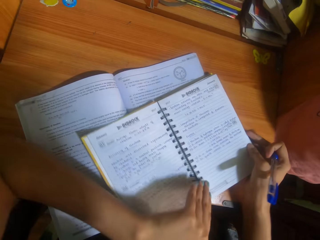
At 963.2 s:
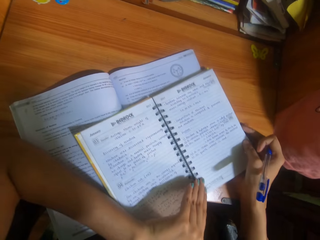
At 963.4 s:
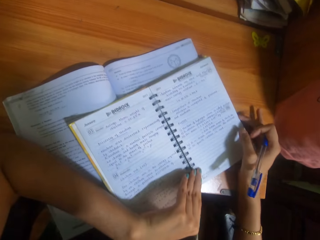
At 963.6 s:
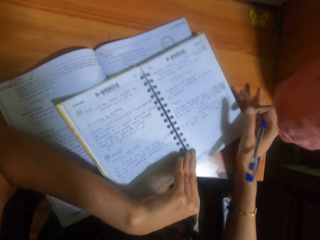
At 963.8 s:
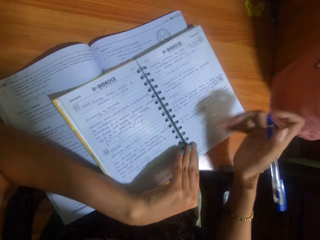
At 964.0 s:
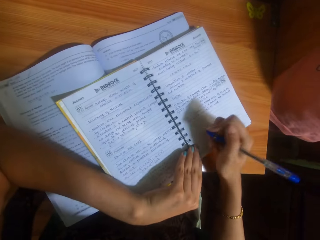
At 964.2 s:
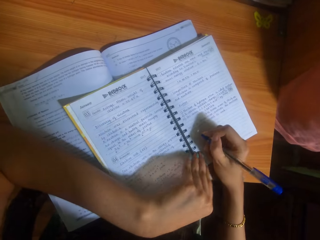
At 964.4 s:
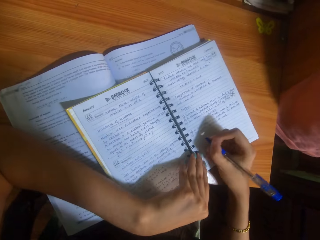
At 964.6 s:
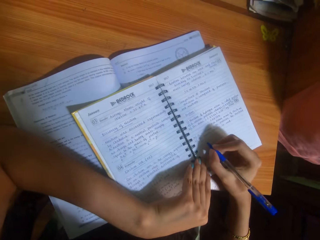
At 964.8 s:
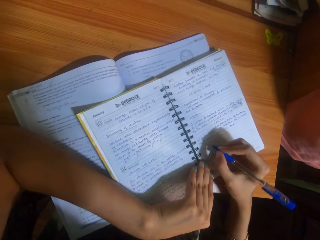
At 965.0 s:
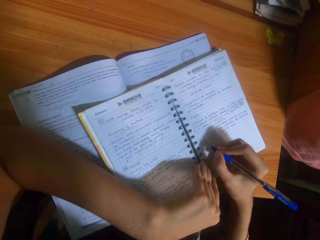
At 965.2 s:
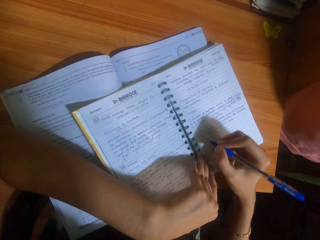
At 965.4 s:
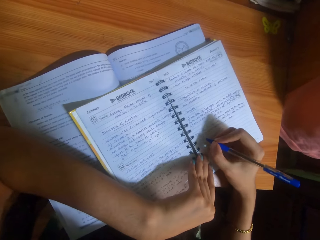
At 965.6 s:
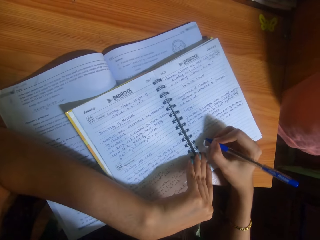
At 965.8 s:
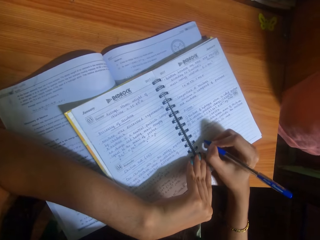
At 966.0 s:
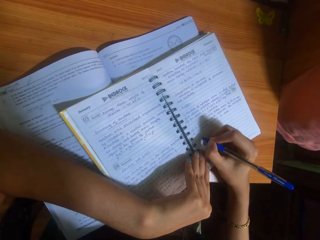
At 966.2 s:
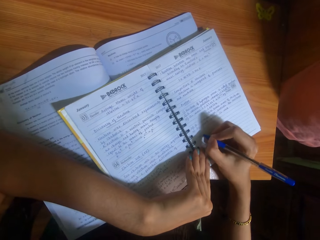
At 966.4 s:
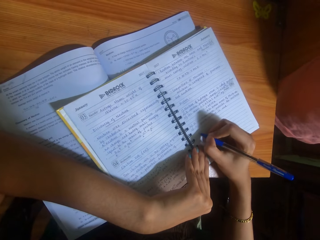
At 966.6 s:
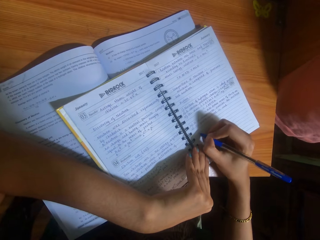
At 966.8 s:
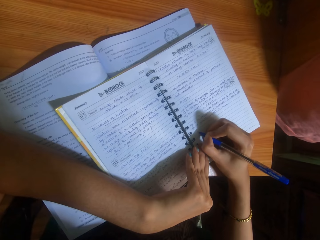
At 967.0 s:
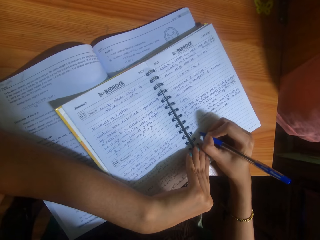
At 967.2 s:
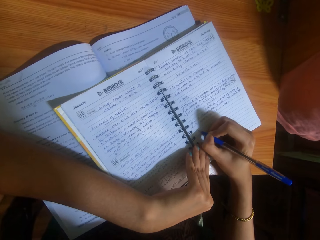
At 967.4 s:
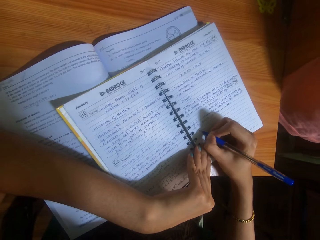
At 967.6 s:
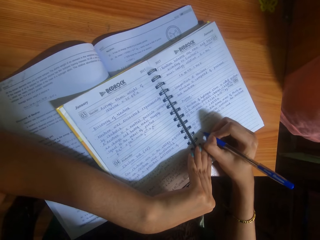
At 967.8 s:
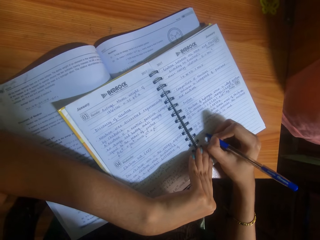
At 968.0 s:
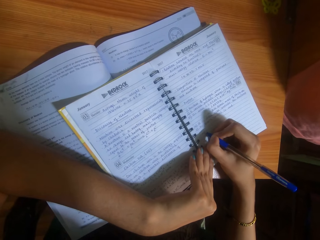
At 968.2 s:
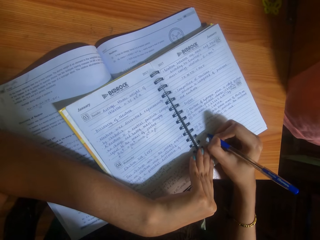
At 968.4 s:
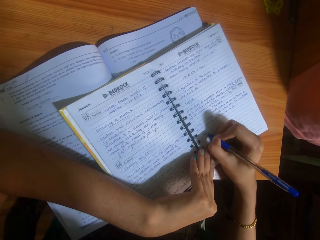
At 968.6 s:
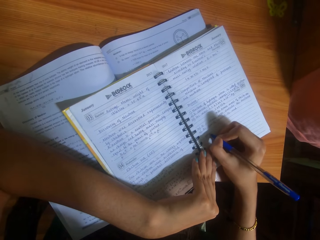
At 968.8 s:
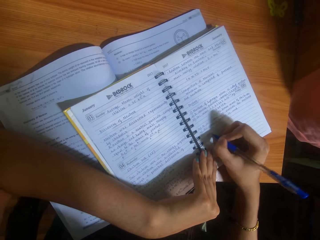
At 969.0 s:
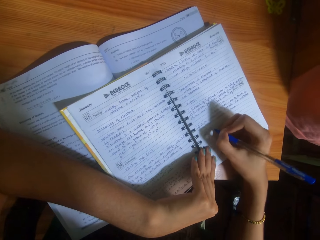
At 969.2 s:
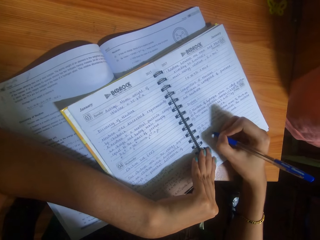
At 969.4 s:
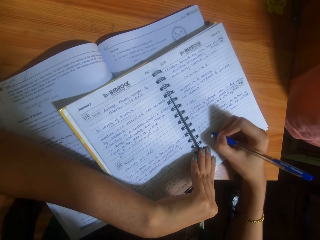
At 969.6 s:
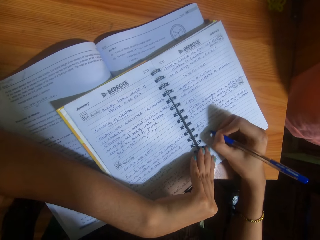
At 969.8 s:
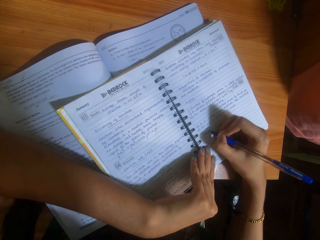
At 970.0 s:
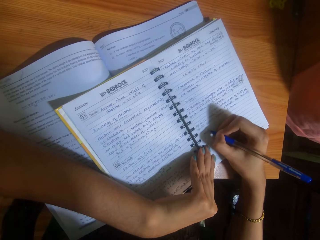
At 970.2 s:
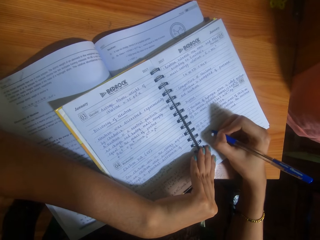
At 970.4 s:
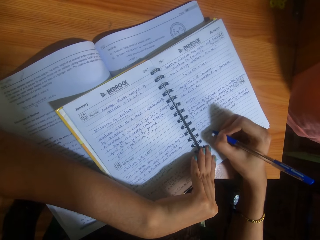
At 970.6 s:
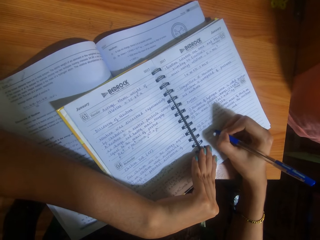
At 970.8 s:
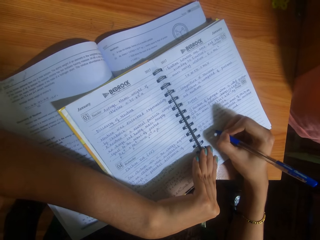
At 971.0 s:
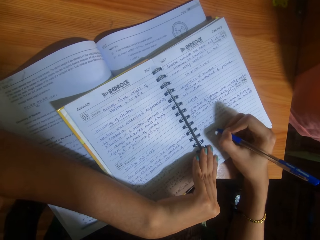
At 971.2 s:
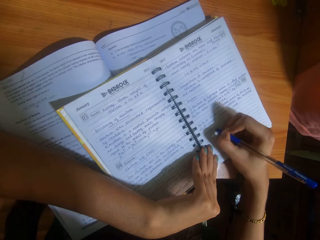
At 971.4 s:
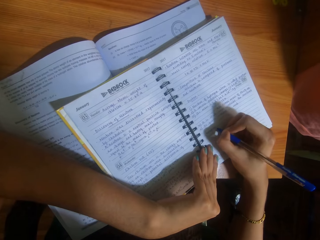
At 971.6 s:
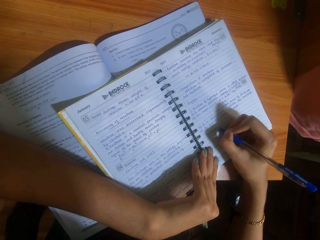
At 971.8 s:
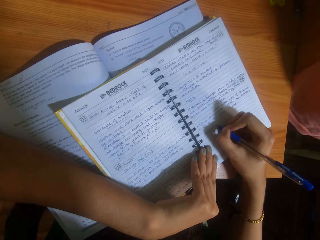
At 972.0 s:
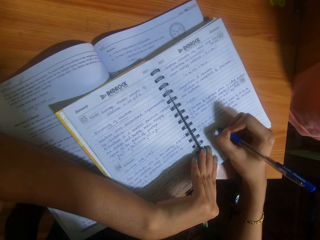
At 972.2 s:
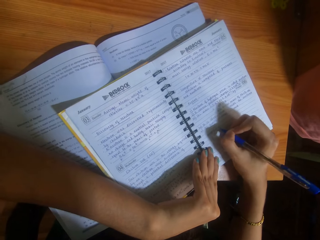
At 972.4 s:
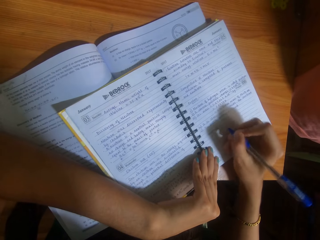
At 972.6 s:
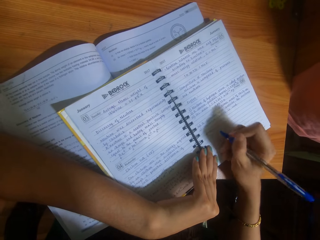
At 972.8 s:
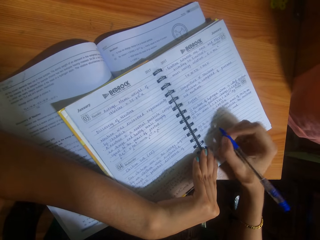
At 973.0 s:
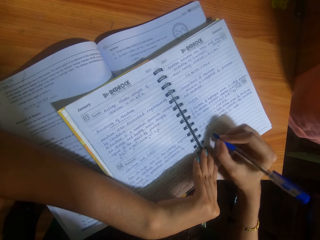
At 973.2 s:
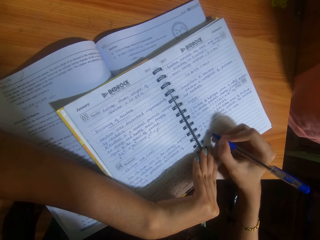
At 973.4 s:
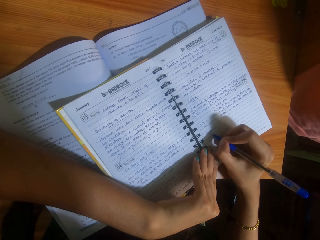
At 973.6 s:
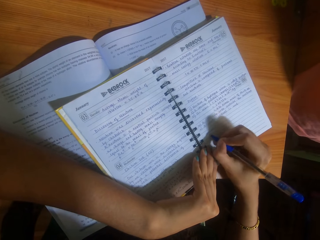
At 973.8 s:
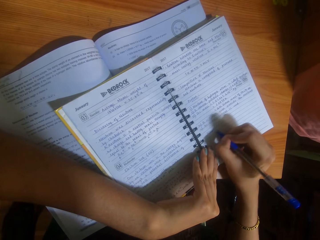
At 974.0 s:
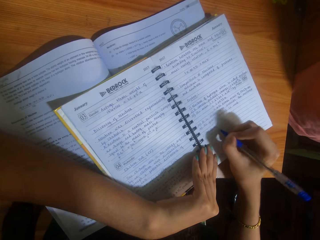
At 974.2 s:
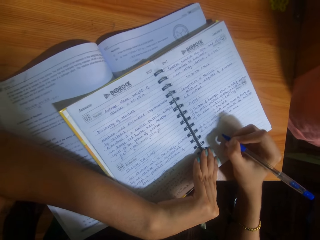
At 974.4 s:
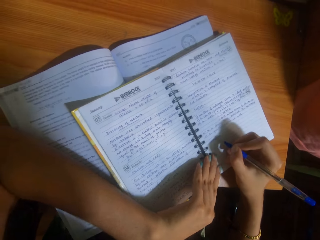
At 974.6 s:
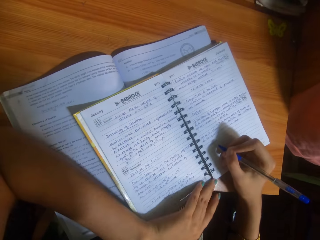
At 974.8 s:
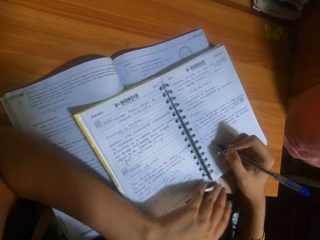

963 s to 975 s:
The camera wearer places her left hand on the book. She writes in the book with the pen in her right hand.

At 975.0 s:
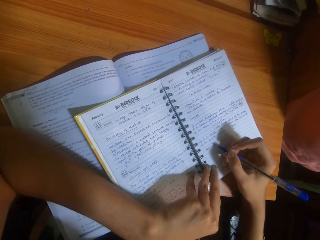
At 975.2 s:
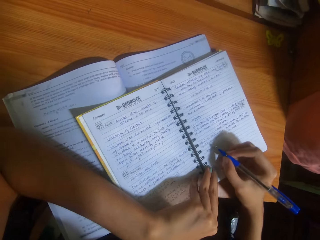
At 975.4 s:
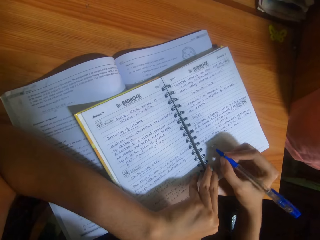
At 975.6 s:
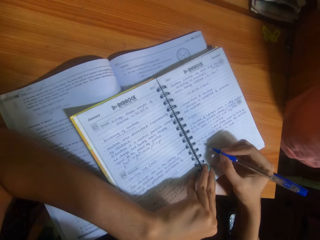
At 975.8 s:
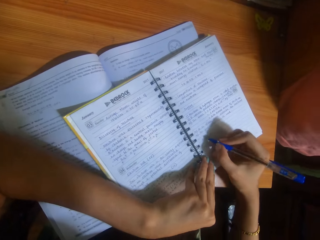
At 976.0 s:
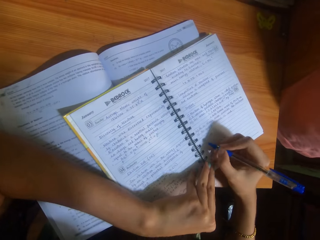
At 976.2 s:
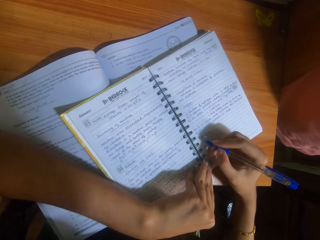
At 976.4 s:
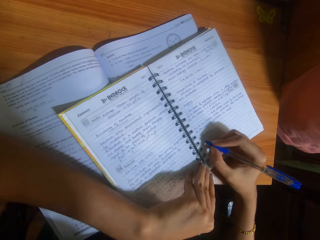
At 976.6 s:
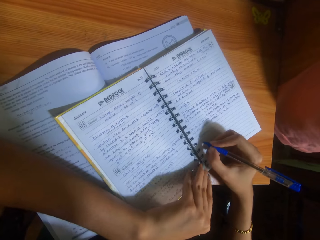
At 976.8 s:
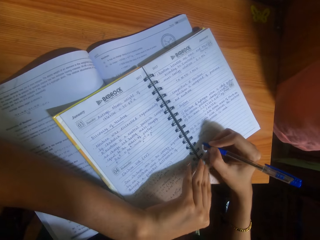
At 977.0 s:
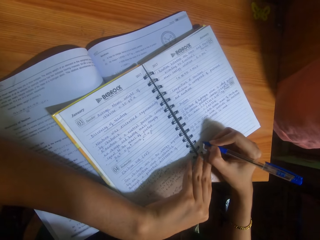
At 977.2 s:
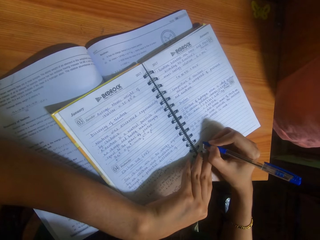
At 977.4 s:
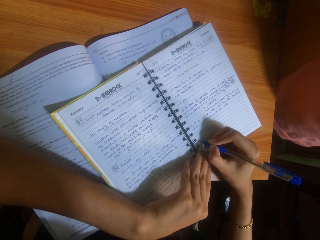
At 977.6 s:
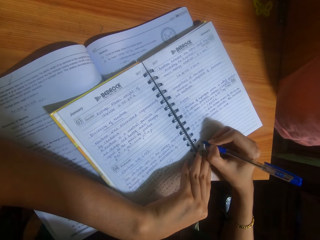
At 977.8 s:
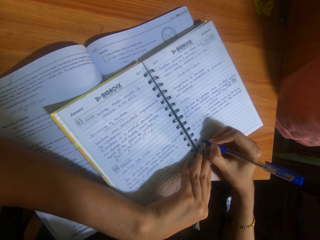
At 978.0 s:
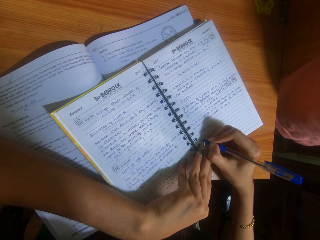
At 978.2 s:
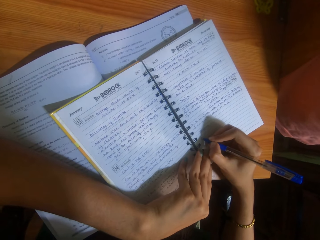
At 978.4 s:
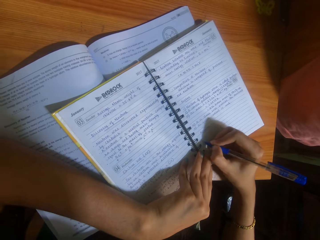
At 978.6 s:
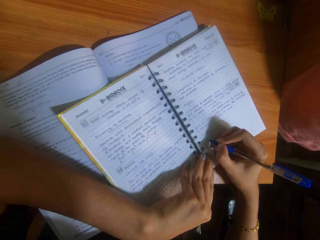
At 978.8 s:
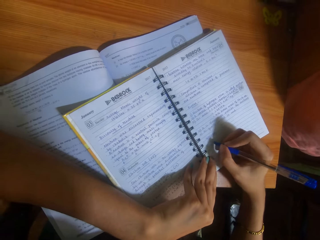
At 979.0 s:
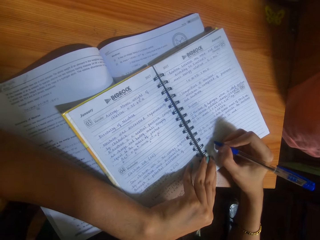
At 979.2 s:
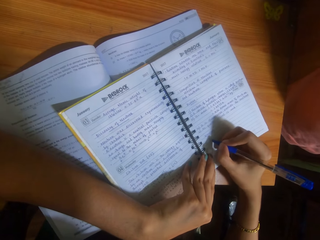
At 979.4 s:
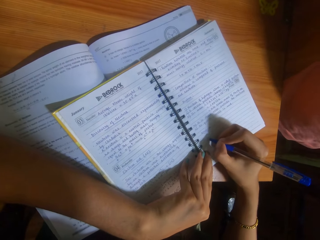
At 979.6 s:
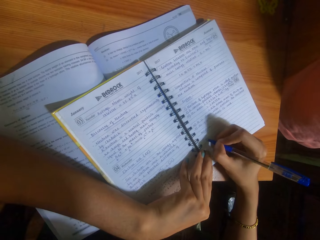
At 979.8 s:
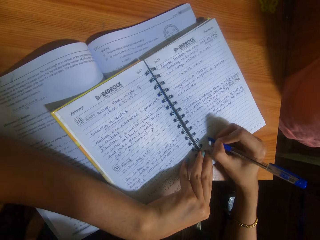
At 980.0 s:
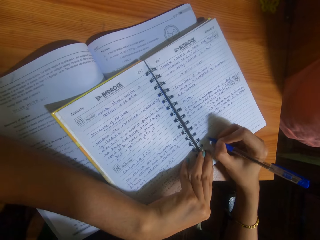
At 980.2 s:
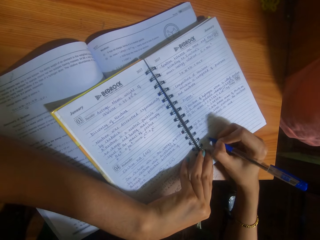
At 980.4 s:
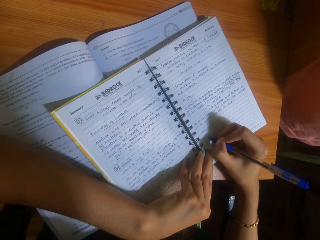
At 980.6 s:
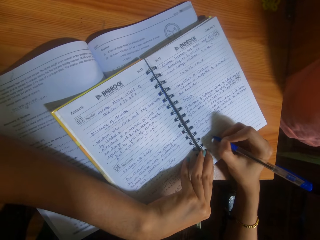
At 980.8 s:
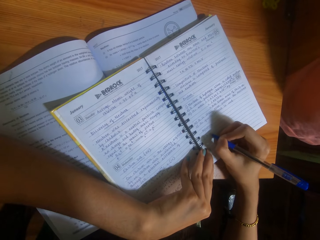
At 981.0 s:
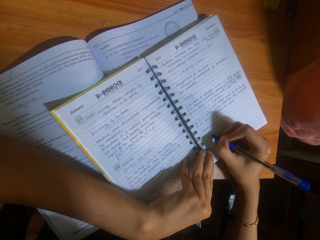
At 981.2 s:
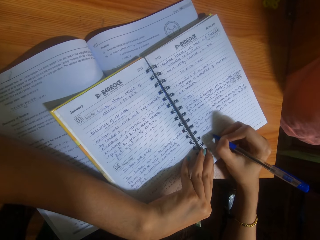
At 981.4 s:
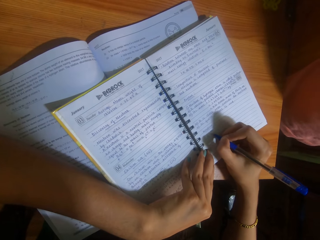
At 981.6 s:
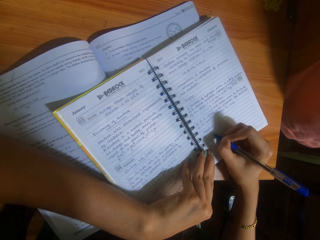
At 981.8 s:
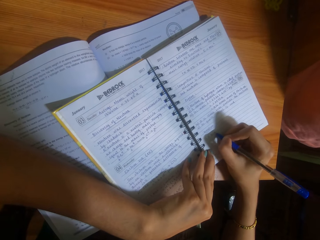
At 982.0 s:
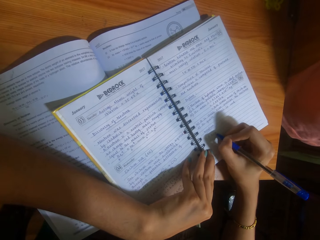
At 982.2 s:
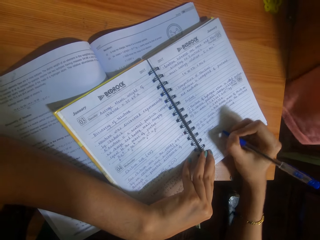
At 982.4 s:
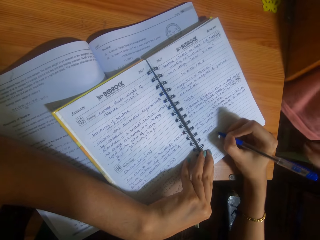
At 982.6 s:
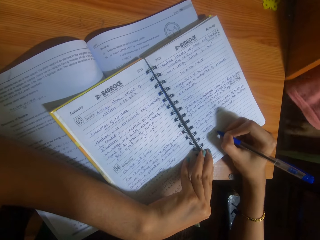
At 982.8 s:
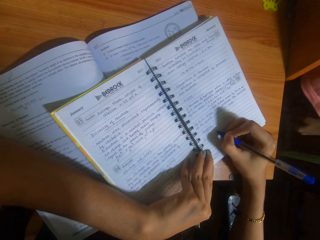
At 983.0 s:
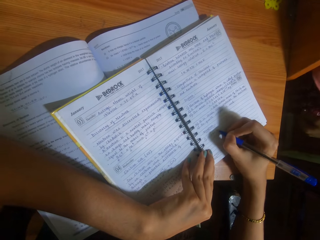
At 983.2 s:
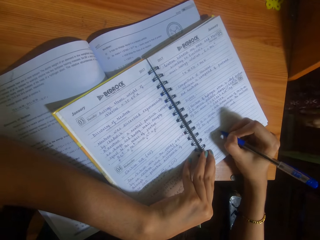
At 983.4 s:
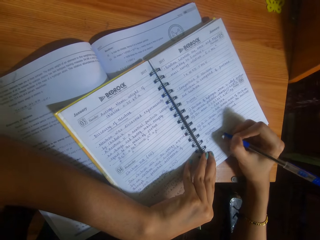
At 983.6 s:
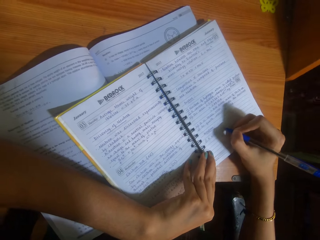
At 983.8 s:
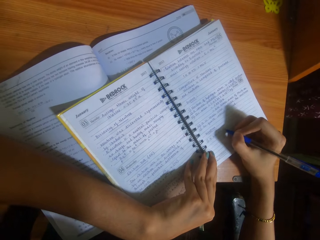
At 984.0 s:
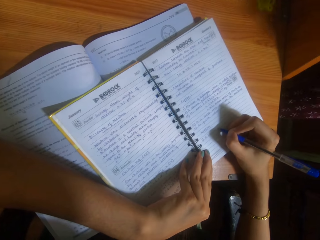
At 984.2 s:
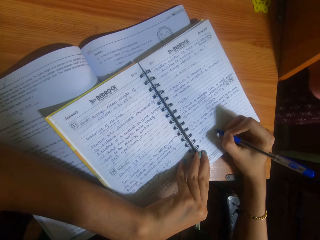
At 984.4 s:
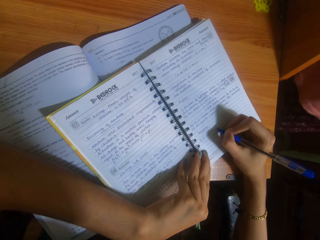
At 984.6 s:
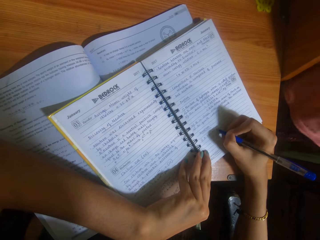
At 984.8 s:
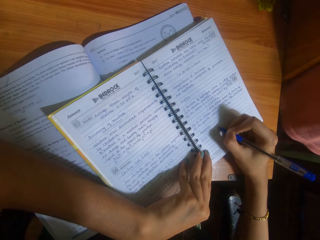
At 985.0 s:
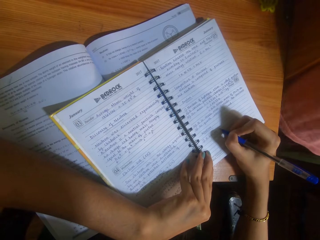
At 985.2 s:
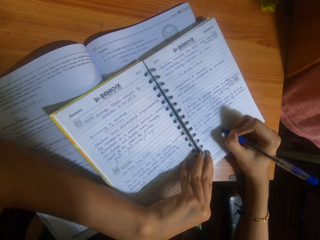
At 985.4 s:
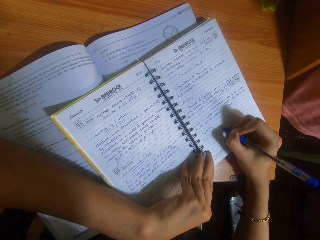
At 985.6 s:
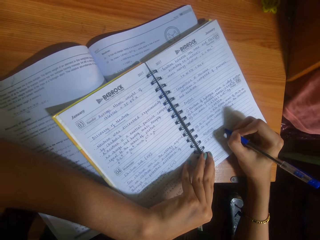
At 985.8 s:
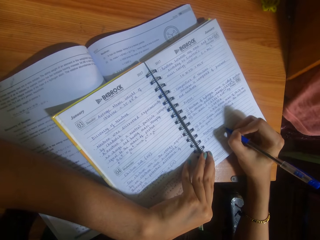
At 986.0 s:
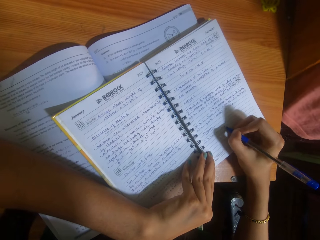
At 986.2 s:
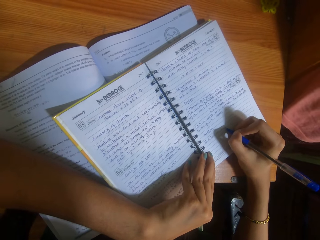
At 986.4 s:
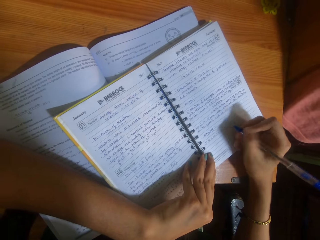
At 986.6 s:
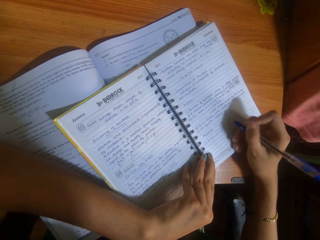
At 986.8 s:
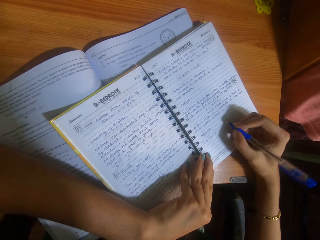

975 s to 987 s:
The camera wearer writes in the book with the pen in her right hand.
